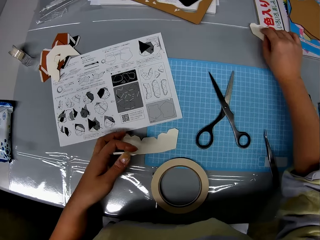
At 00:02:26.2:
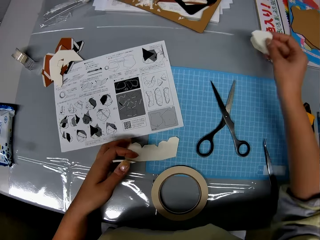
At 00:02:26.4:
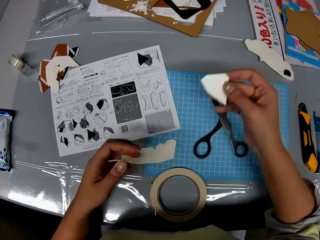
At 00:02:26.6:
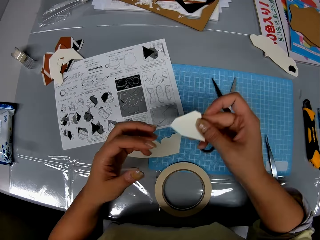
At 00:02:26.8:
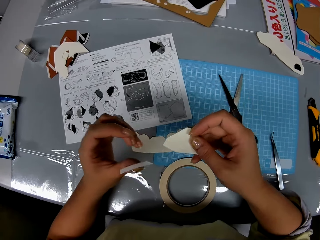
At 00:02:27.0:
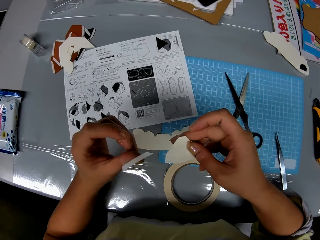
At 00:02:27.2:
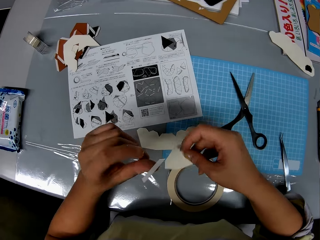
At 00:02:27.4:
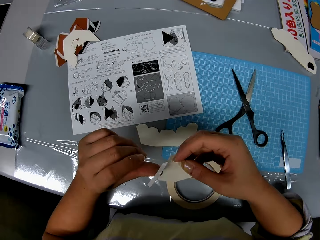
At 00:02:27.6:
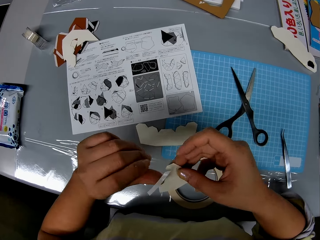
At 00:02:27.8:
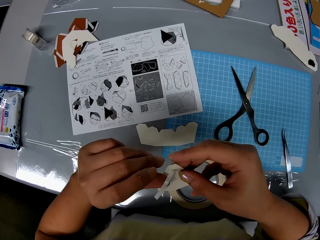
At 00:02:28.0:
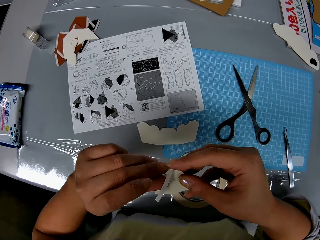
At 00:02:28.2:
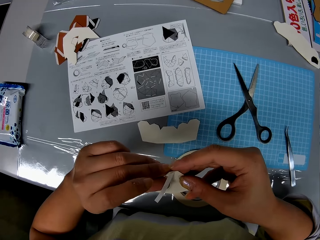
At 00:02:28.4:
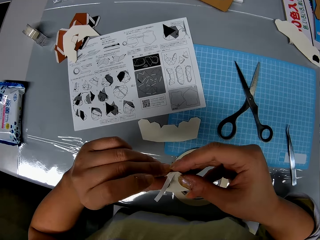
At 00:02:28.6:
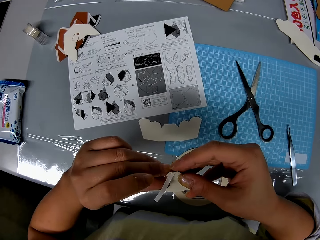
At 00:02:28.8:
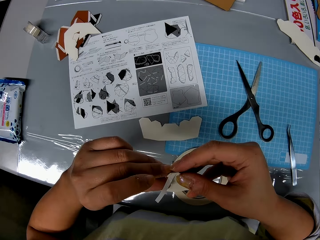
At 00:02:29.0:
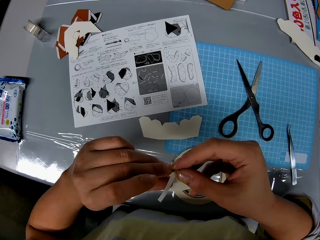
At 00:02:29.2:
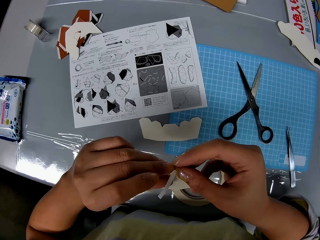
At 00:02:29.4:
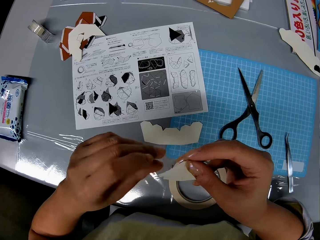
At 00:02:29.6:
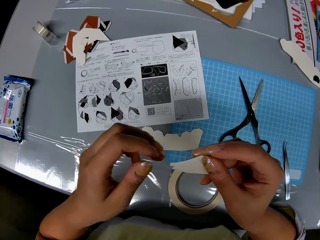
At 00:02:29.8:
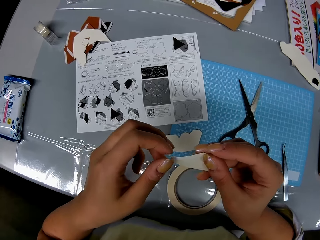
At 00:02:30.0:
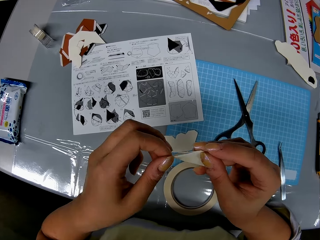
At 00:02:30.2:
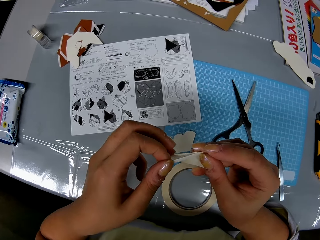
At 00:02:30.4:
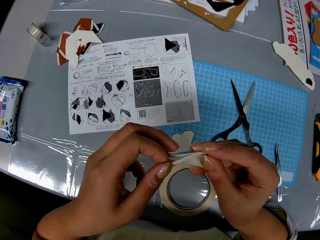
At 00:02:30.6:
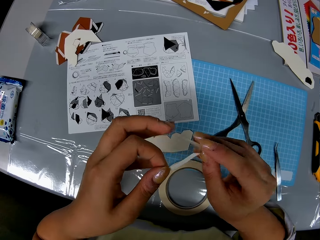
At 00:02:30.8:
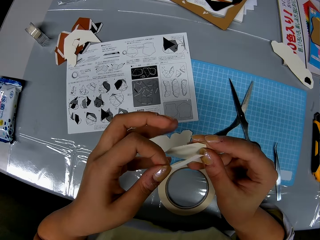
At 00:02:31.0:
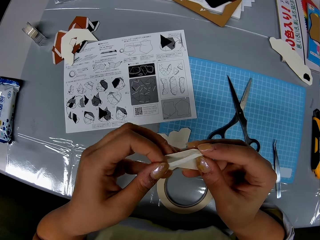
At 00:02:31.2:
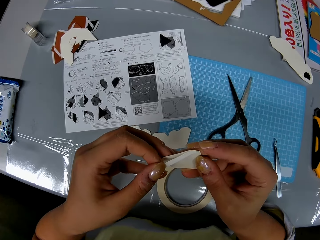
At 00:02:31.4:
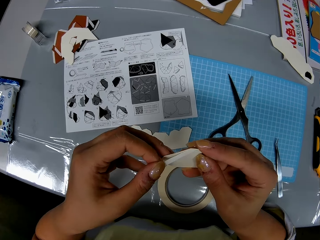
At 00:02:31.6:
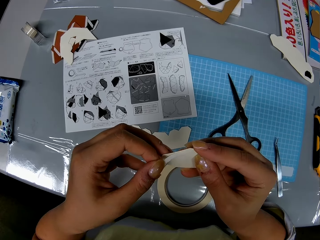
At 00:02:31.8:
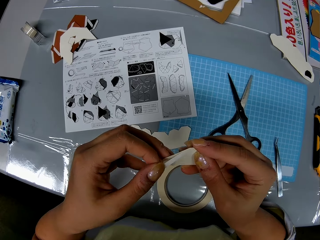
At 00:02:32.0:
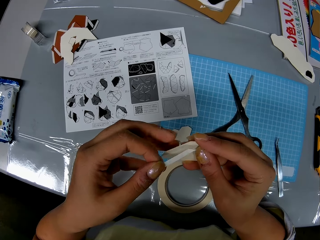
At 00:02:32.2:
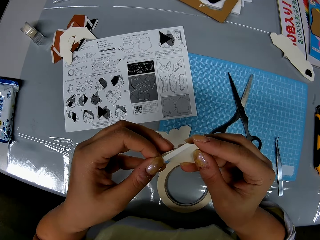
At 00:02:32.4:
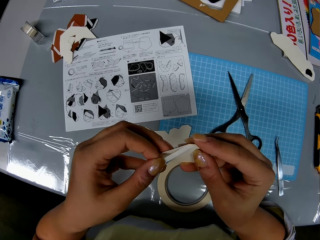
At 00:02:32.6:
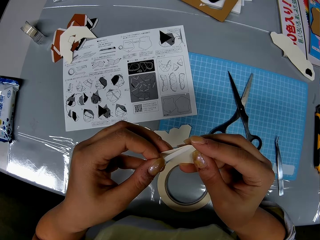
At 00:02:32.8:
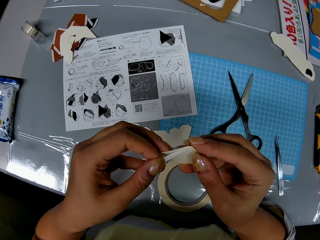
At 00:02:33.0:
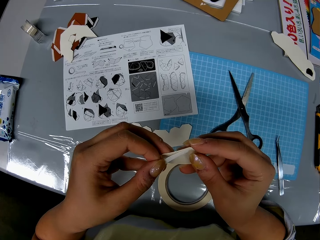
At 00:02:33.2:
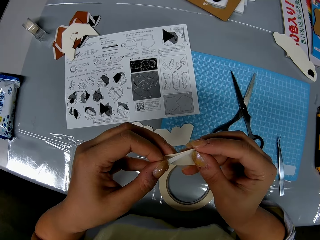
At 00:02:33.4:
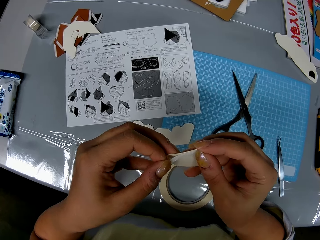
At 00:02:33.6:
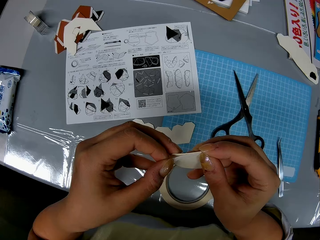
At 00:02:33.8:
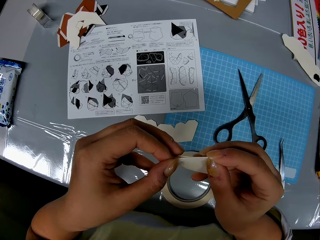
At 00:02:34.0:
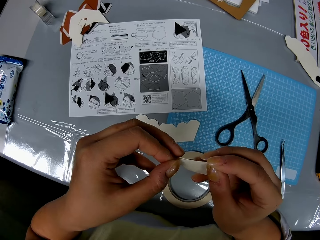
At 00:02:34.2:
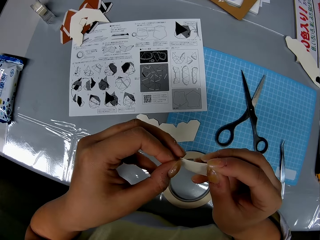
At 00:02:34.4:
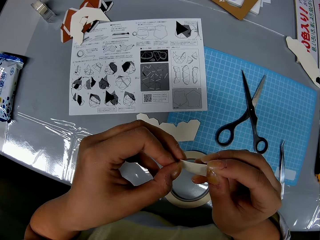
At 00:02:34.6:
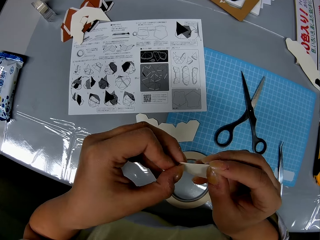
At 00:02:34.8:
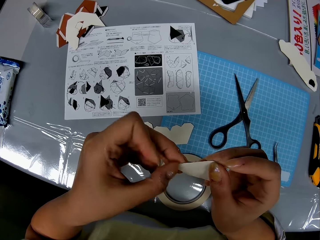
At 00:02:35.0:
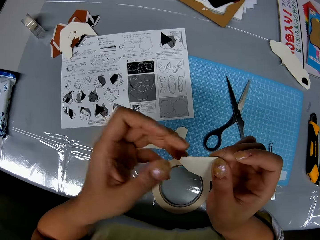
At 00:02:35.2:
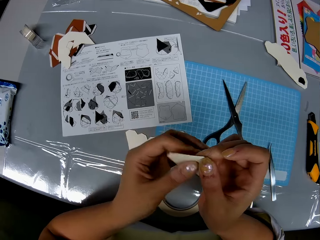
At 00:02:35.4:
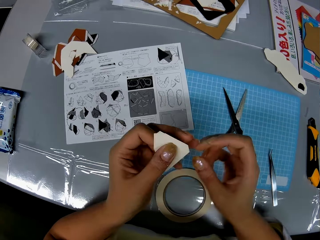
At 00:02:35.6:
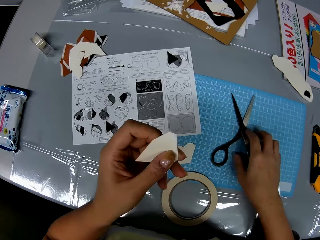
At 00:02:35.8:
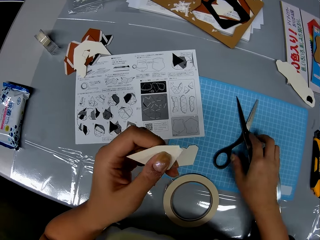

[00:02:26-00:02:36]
The camera wearer picks another piece of craft on the table. They drop the other piece of craft on the table. They place the tape on the craft.

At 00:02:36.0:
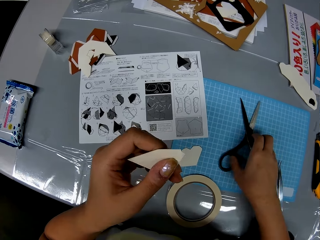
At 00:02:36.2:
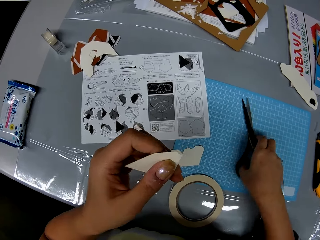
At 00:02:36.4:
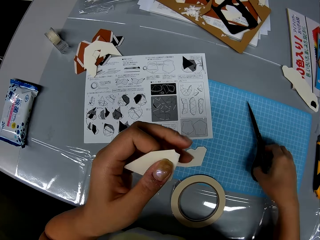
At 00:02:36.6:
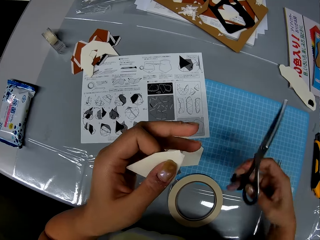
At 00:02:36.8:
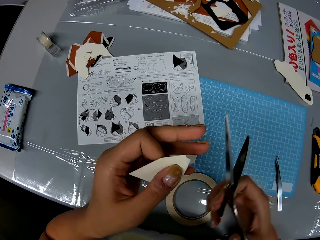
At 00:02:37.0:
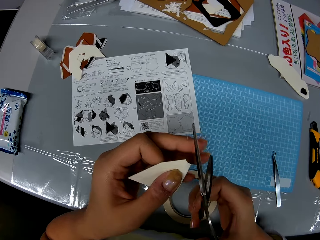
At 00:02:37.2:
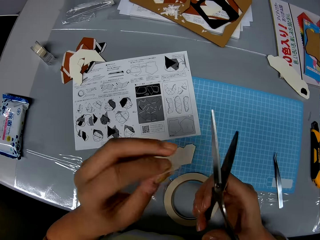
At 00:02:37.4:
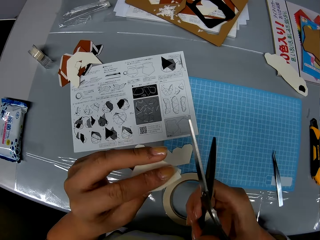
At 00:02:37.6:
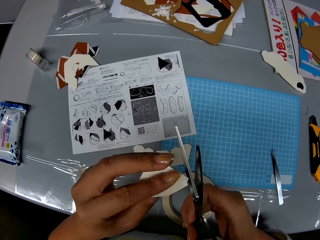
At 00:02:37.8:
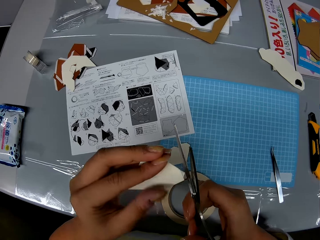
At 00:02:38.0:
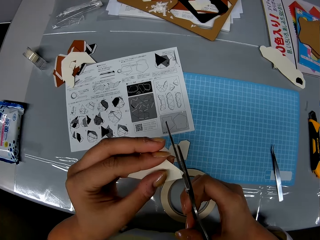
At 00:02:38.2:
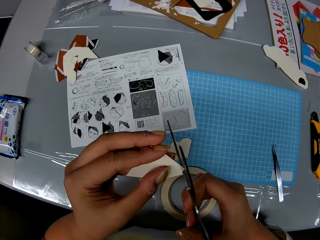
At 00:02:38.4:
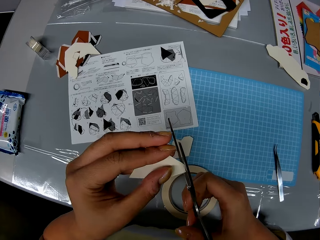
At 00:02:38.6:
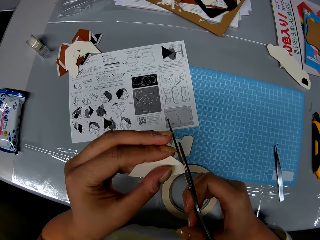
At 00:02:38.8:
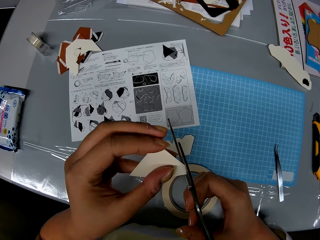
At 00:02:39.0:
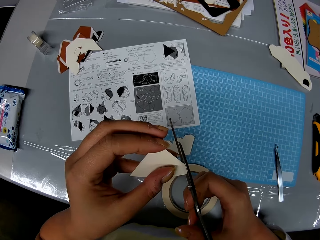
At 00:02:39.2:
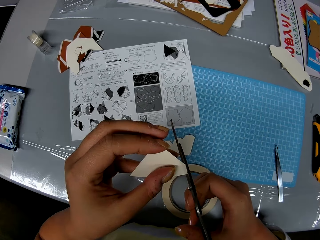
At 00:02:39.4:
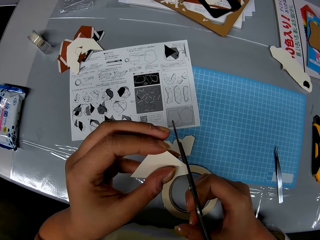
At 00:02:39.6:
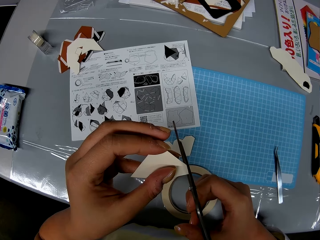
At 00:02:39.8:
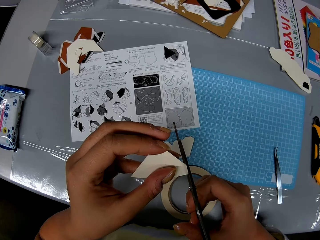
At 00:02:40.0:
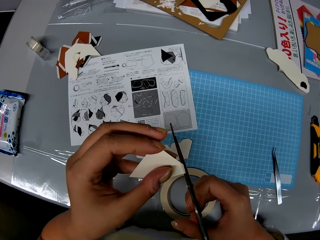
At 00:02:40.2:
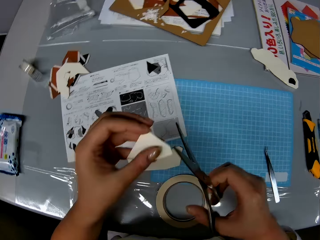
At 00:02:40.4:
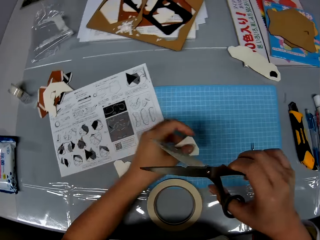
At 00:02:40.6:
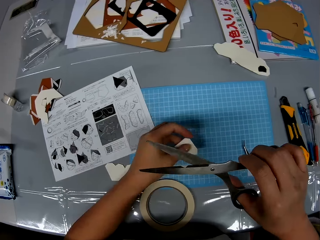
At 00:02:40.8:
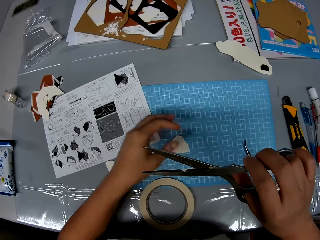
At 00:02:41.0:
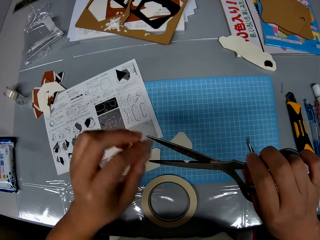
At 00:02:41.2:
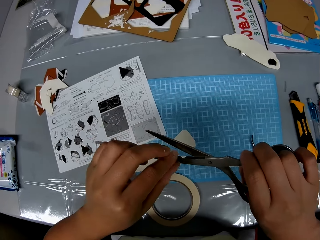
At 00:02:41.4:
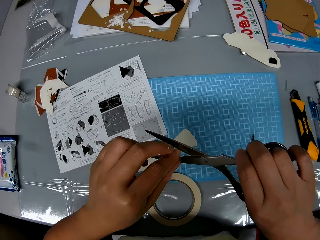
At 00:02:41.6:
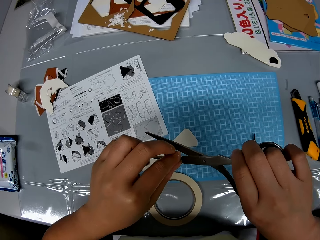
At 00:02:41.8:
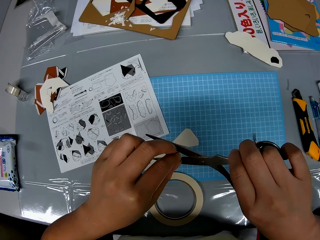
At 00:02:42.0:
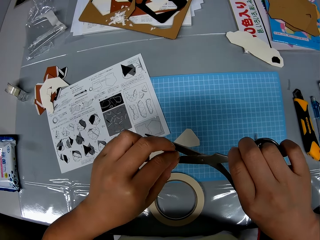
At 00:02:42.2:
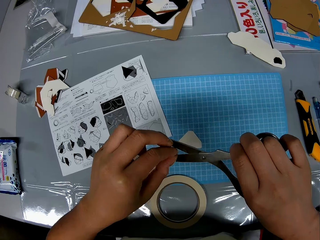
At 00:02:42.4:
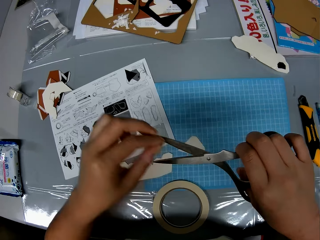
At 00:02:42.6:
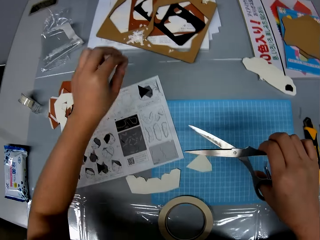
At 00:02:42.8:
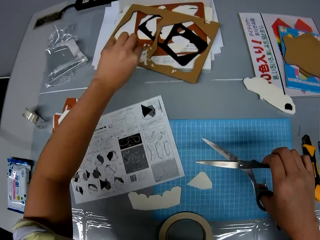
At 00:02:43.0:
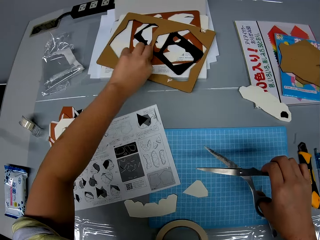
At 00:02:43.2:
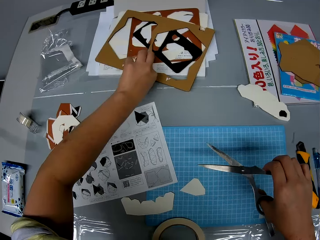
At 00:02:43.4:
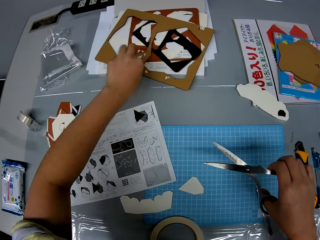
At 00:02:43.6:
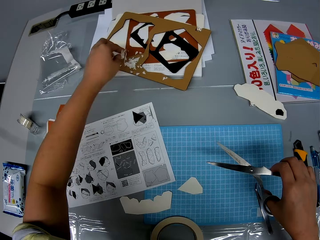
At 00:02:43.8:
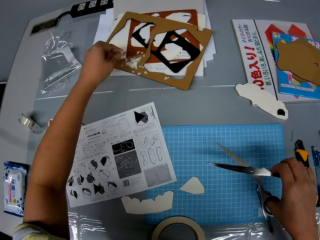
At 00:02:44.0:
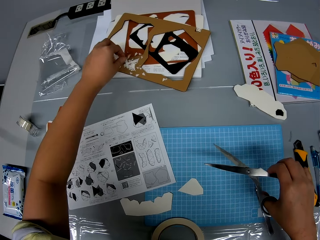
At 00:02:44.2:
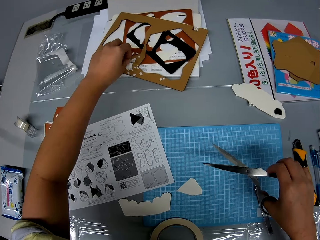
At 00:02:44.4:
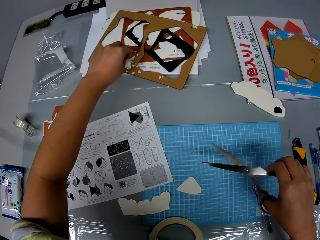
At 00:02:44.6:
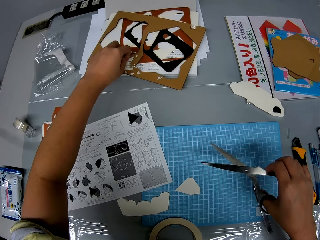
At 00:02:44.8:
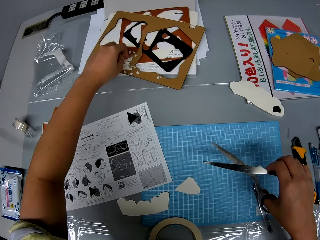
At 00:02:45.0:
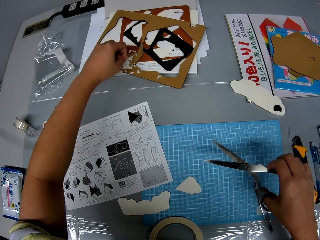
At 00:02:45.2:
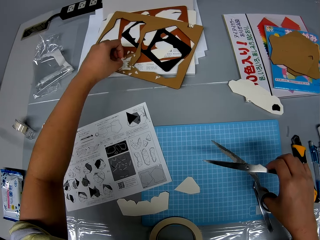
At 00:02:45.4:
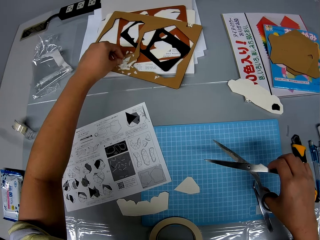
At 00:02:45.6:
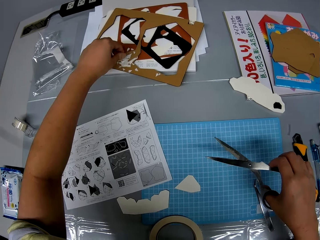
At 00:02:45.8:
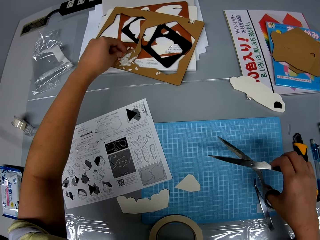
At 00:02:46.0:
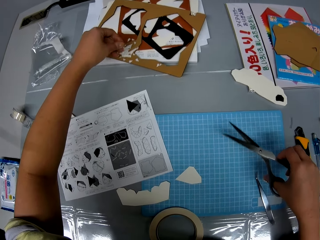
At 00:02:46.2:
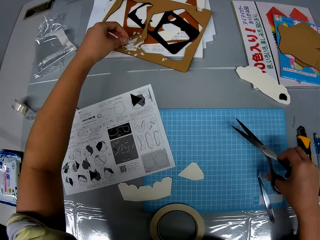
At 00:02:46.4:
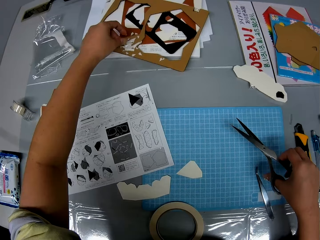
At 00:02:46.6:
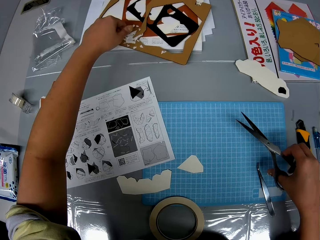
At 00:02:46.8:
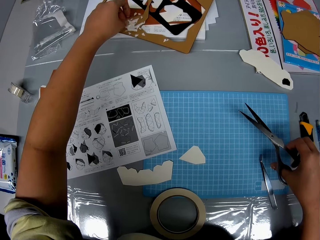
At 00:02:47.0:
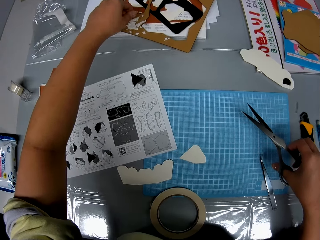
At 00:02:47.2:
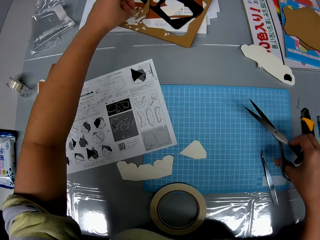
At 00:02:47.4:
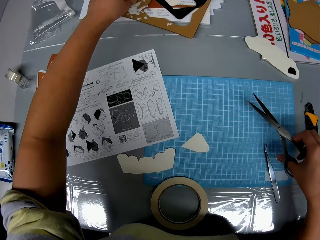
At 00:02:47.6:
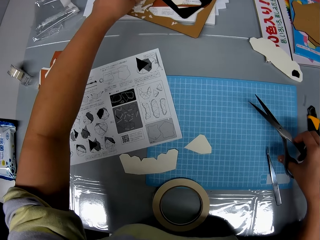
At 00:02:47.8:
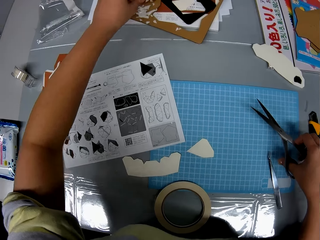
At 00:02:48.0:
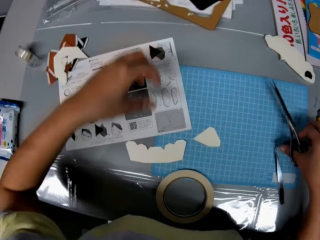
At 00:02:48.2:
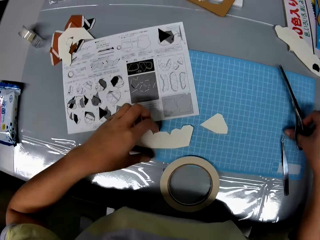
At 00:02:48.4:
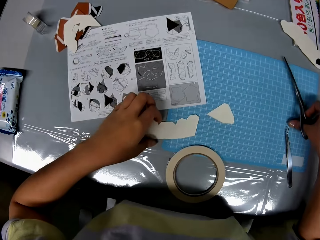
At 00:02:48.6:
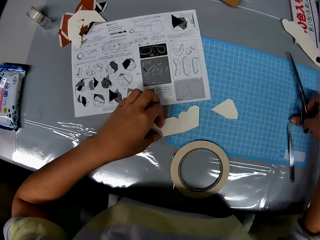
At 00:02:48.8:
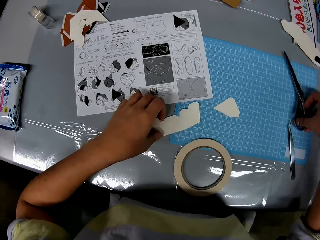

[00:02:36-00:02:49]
The camera wearer picks up the scissors from the table. They turn the paper. They cut out the tape with the scissors. They cut the edge of the paper. They drop the craft on the table. They remove the tape from the scissors. They drop the tape on the table.
